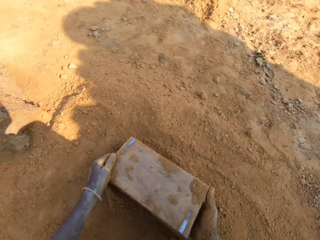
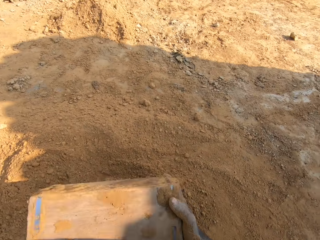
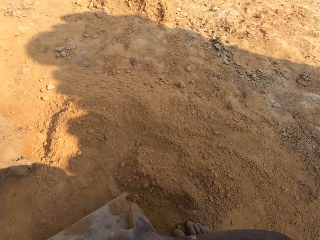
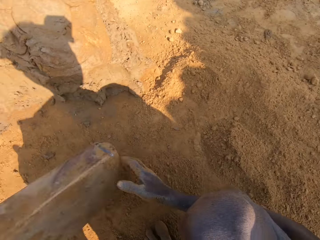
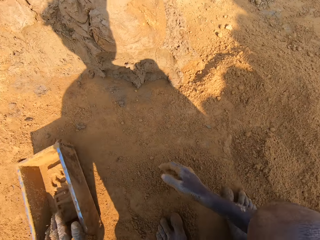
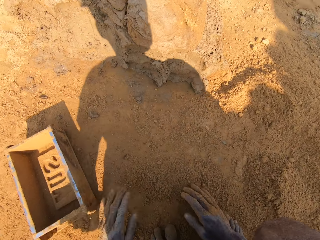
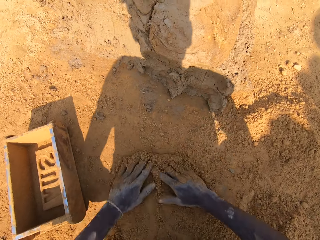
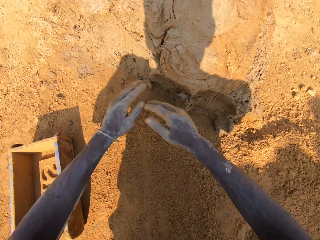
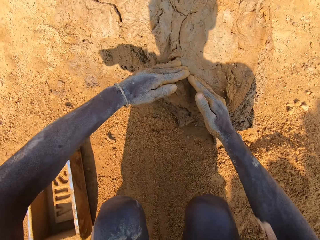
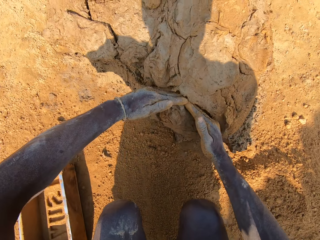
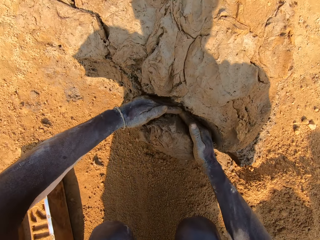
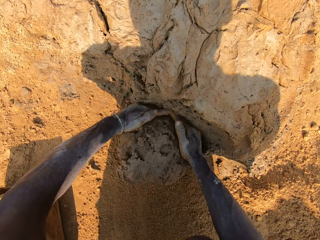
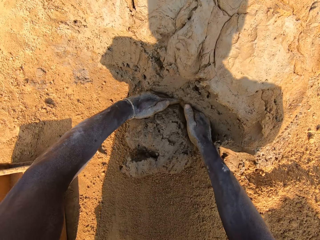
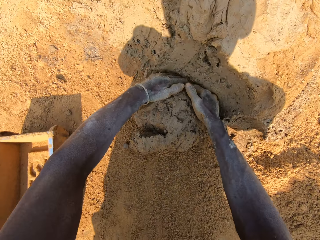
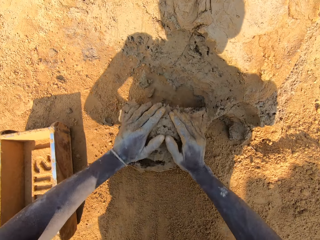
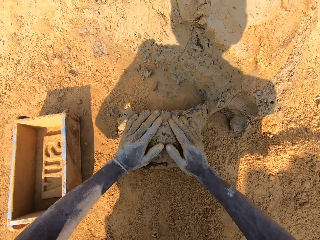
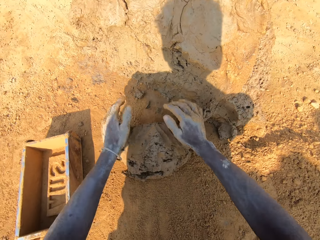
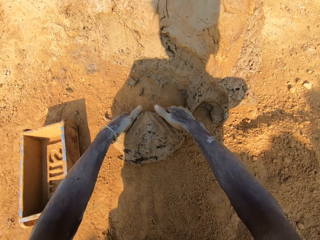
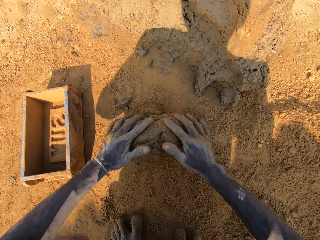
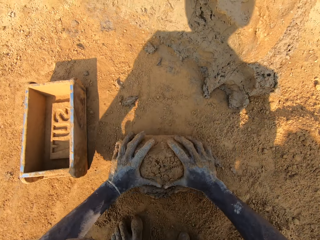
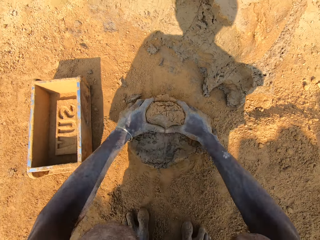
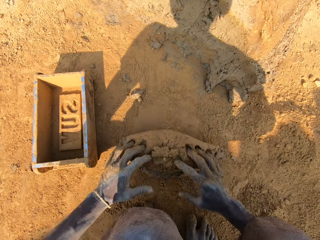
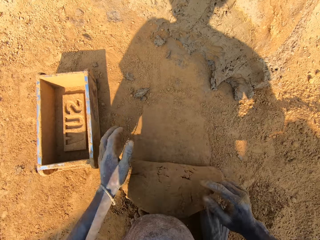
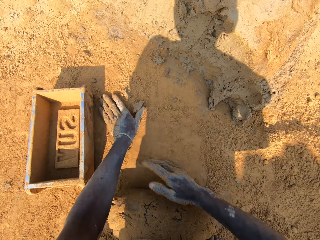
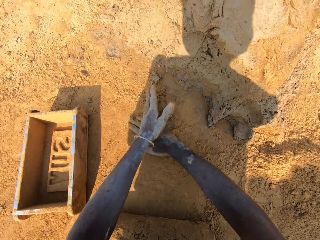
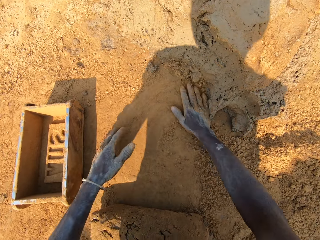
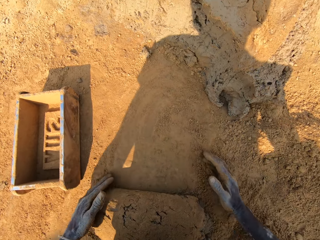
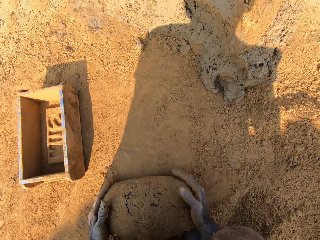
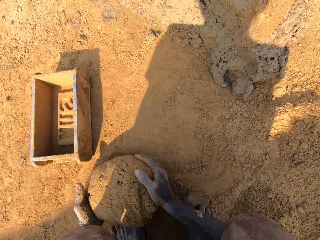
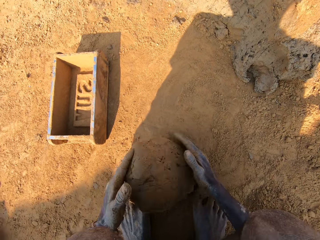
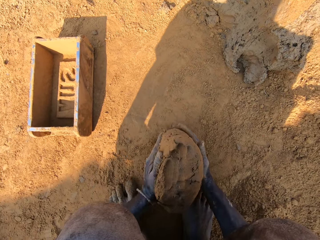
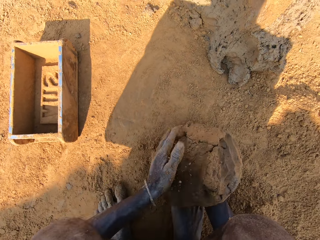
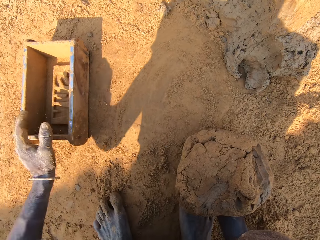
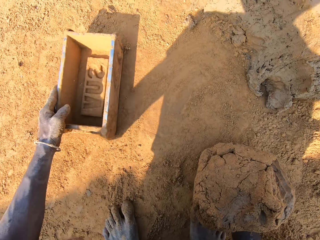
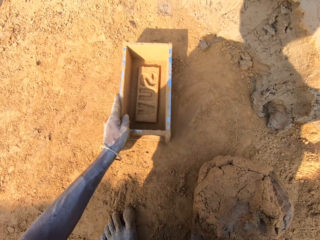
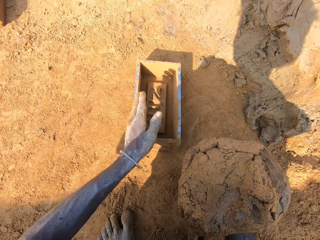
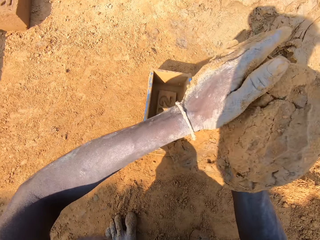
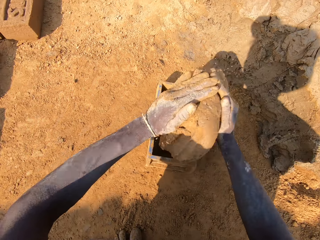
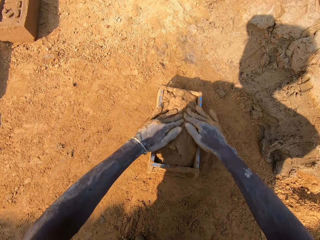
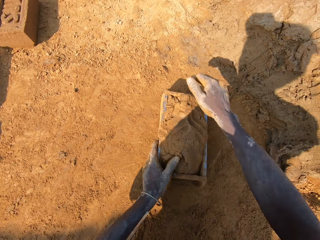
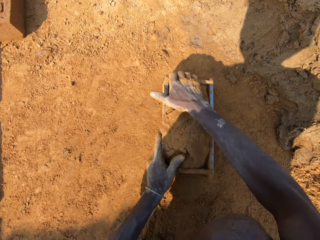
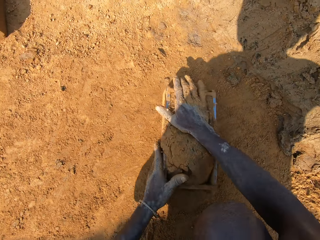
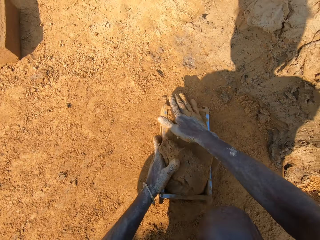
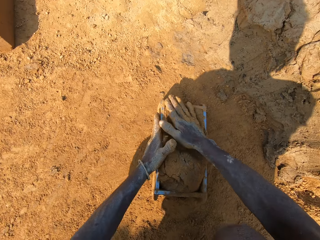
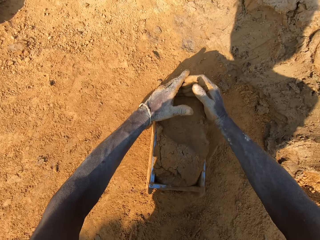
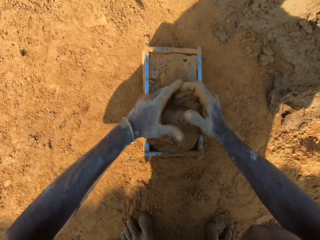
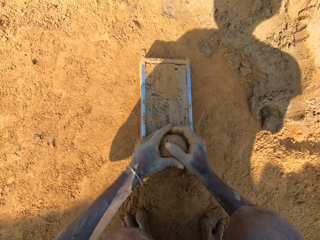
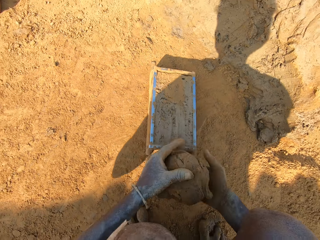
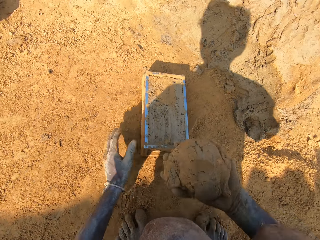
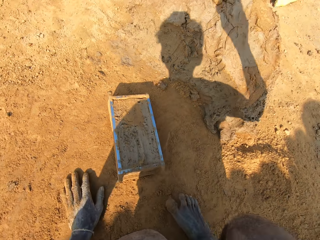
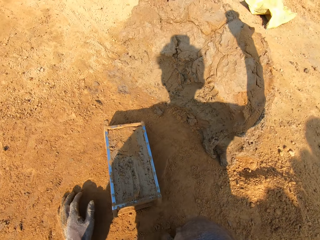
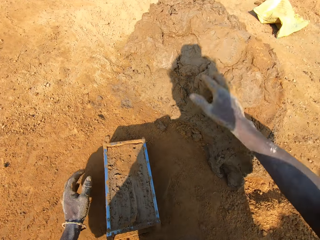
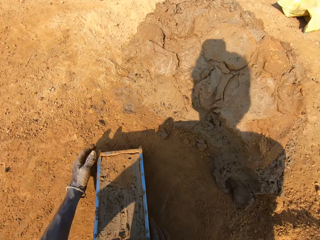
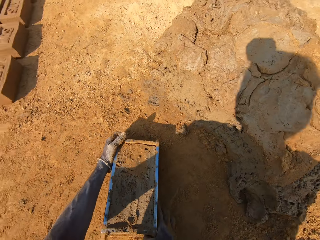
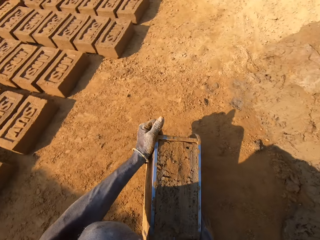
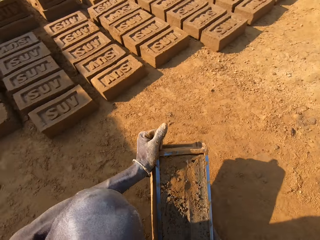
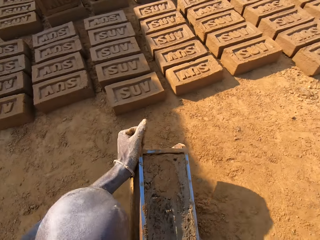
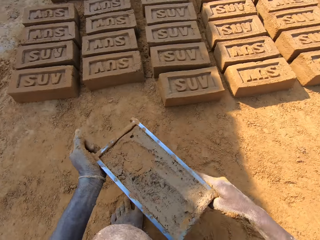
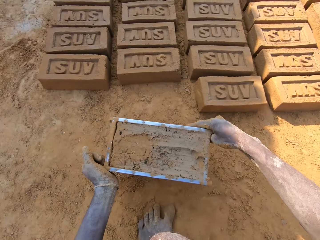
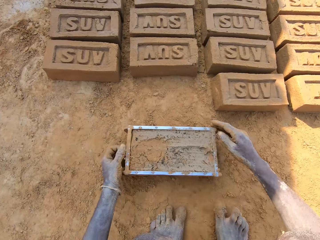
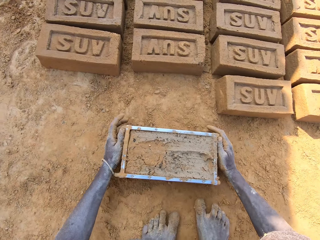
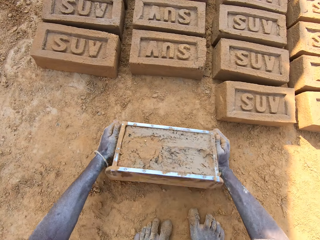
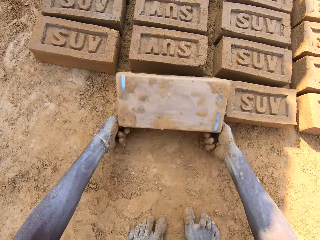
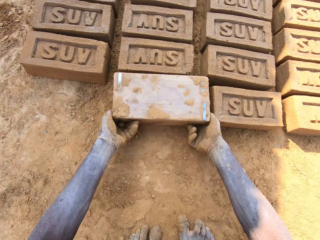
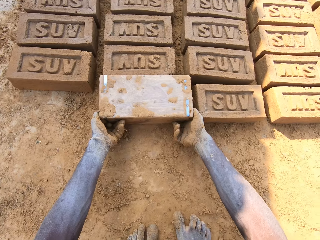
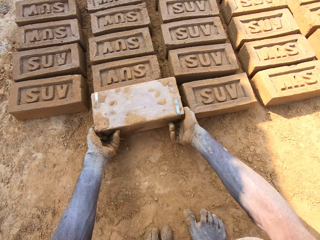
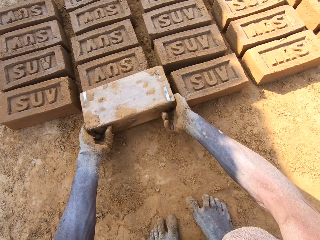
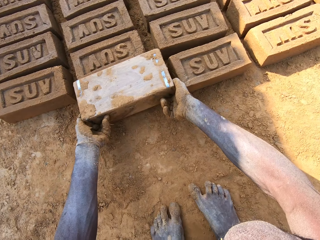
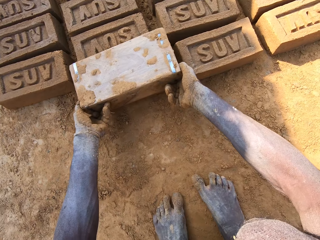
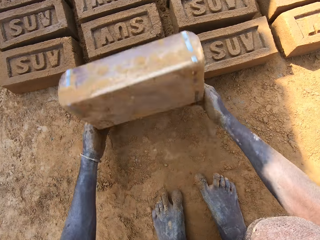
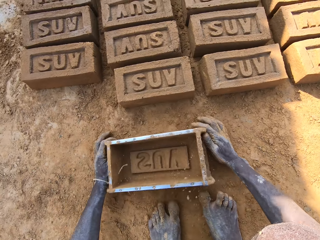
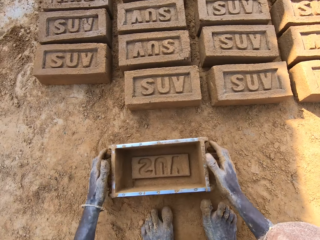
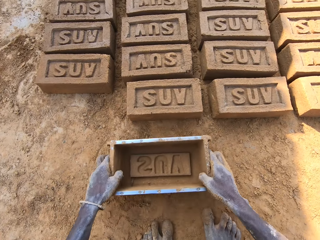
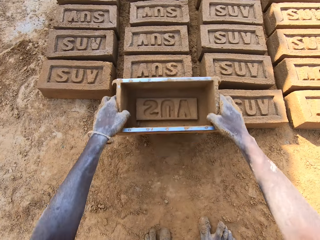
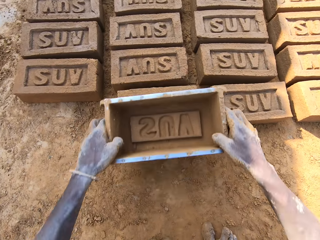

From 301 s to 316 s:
The camera wearer pours the sand or soil on the ground. They spread the soil on the ground. They cut clay. They mold the chunk of clay on the ground. They wipe their hands on the ground. They move a brick mold or molding box on the ground. They put clay in the brick mold. They throw clay on the molding box. They fill the molding box with clay. They cut the clay. They put the clay on the heap of clay. They remove the extra clay from the molding box. They pick up the molding box with clay on the ground. They put down the molding box. They put a brick on the ground. They pour out the clay from the molding box.

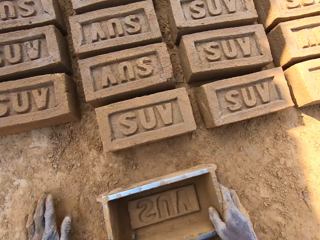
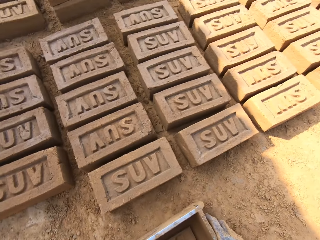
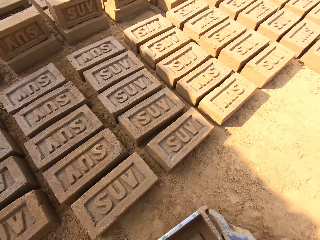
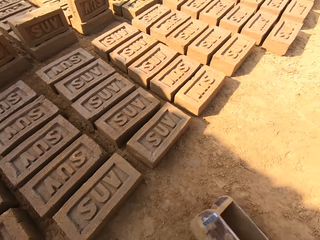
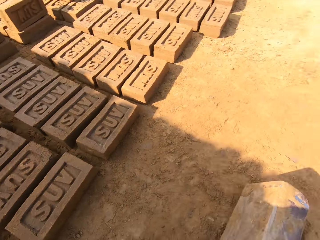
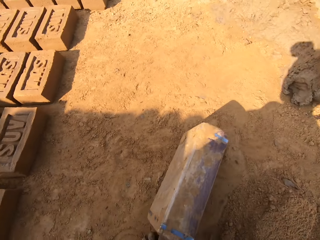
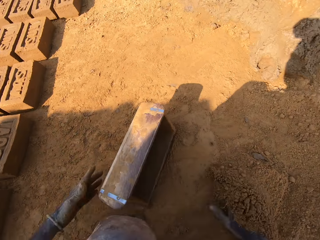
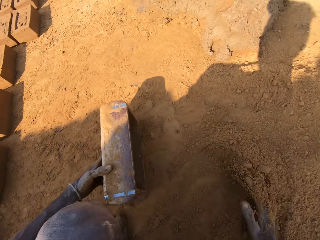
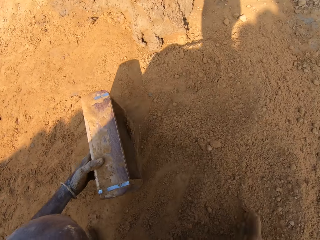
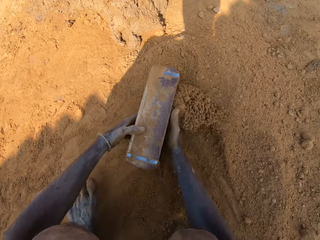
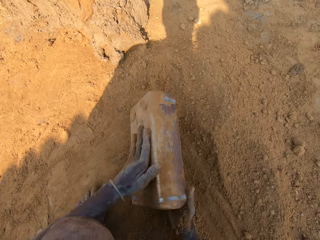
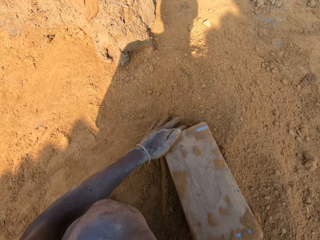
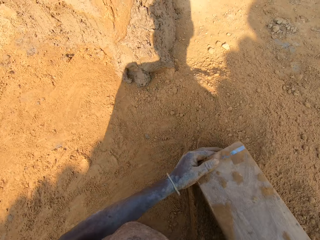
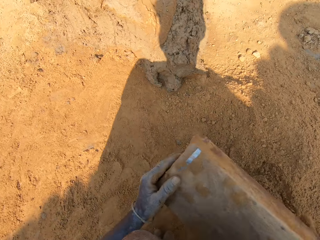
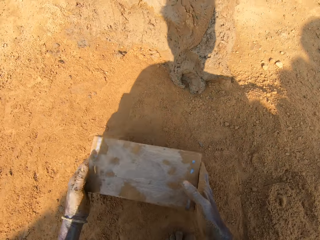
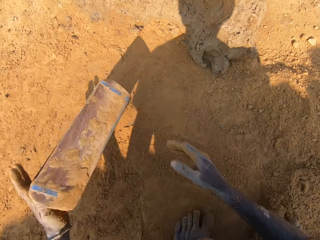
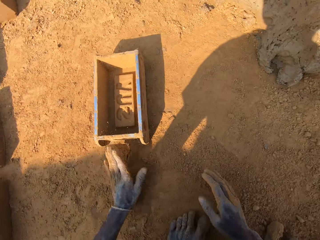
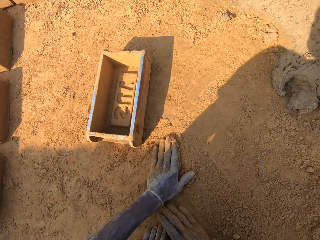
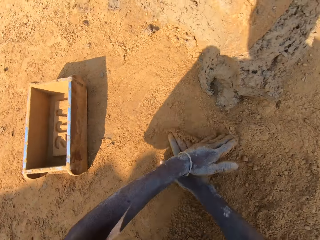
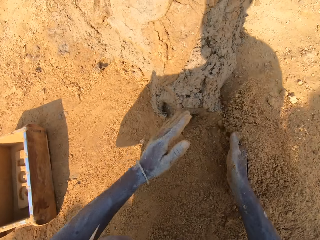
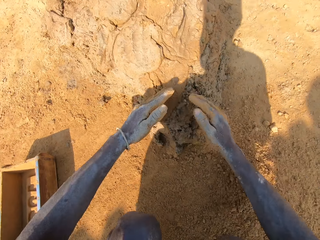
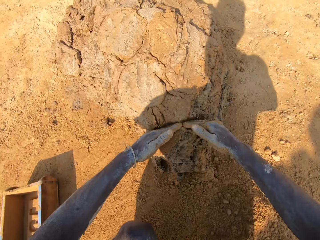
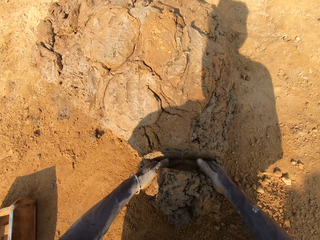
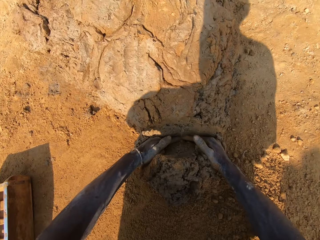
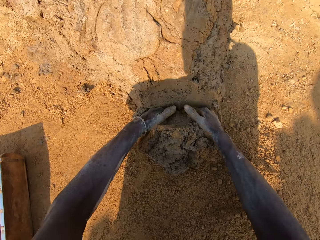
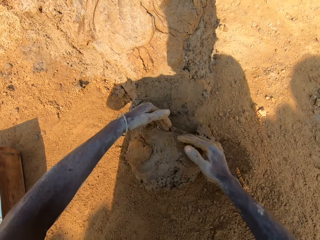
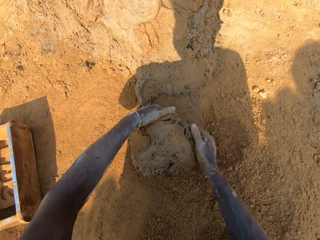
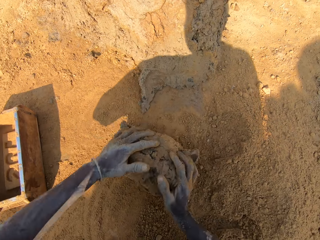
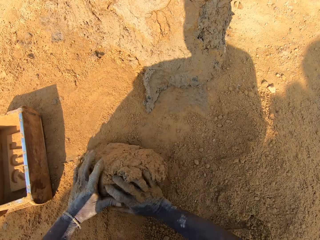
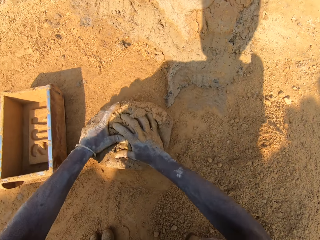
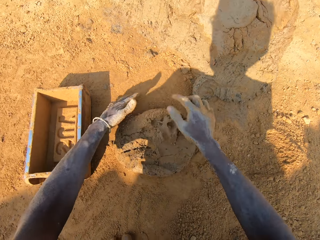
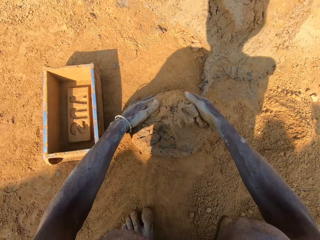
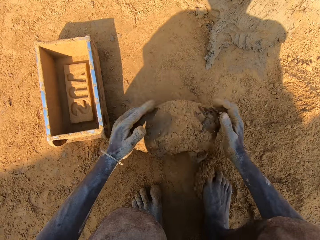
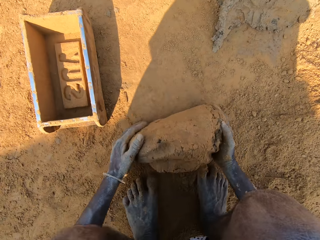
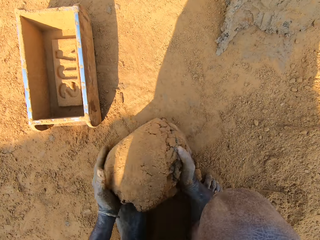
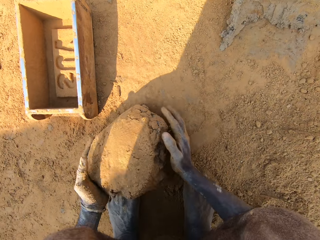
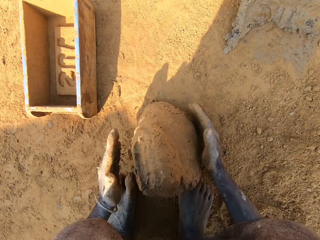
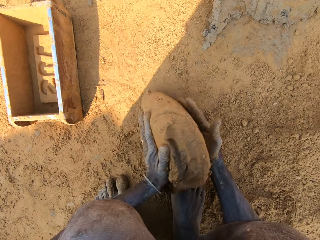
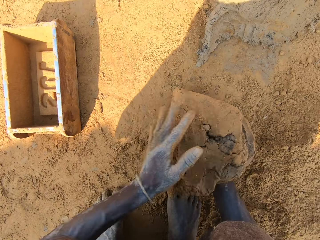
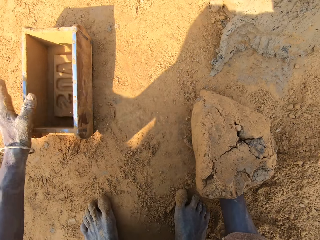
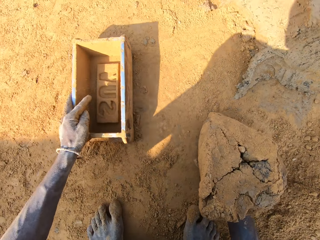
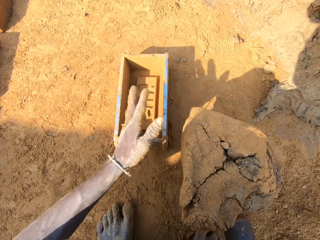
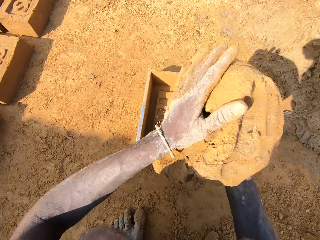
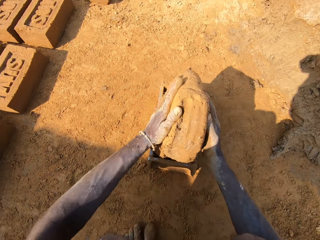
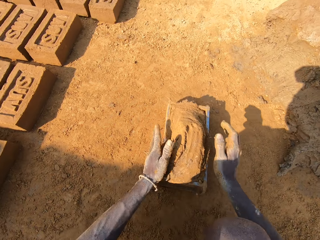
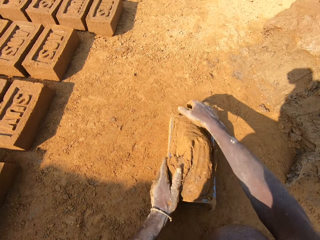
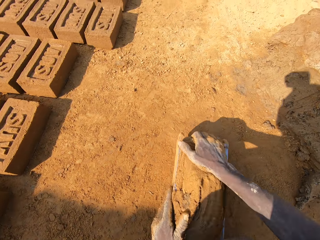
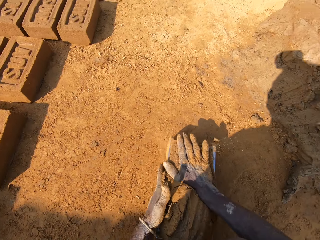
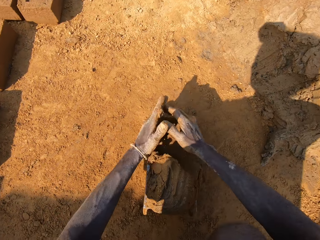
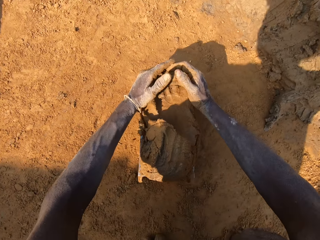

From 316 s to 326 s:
The camera wearer aligns a brick on the ground. They hold the brick mold or molding box. They put sand in the brick mold. They pour the sand from the molding box on the ground. They wipe their hands on the ground. They cut clay. They pick a chunk of clay. They mold the chunk of clay on the ground. They move the molding box near. They put the clay in the brick mold. They throw the clay in the molding box.
